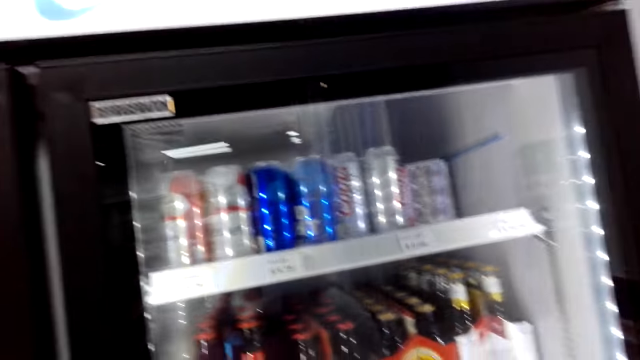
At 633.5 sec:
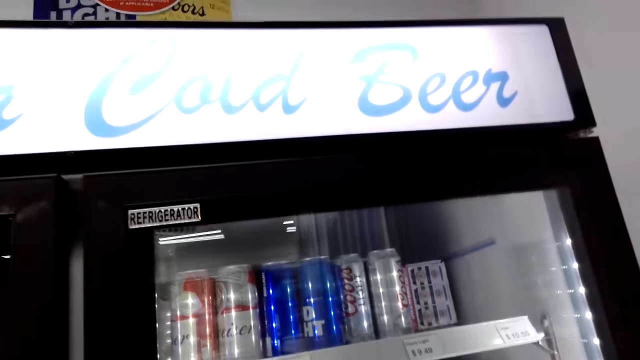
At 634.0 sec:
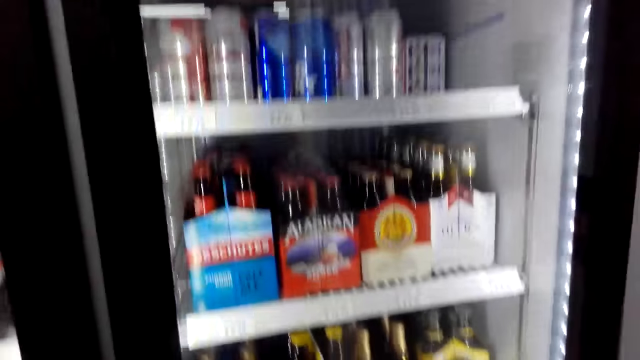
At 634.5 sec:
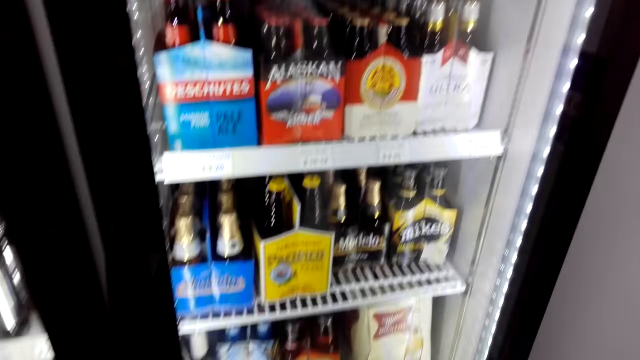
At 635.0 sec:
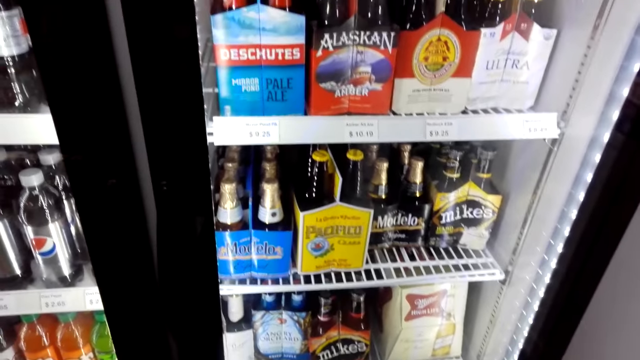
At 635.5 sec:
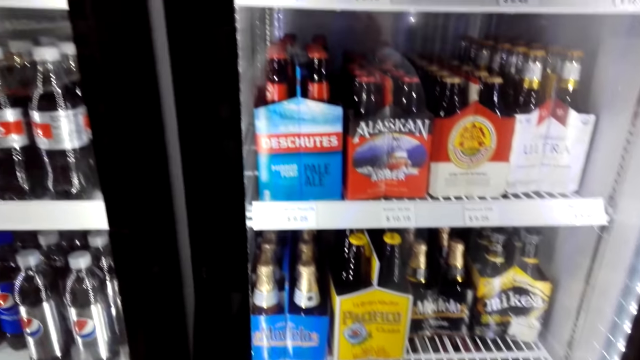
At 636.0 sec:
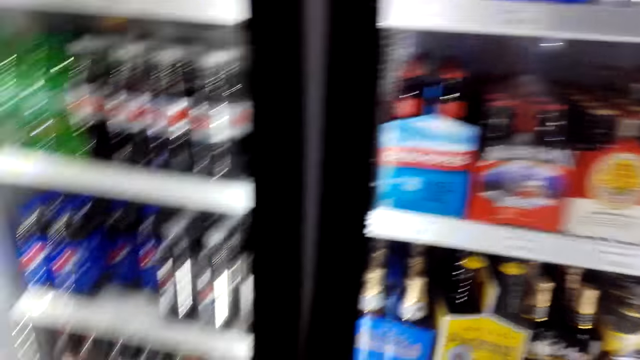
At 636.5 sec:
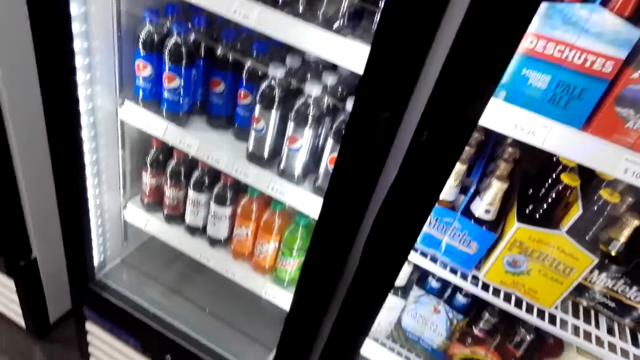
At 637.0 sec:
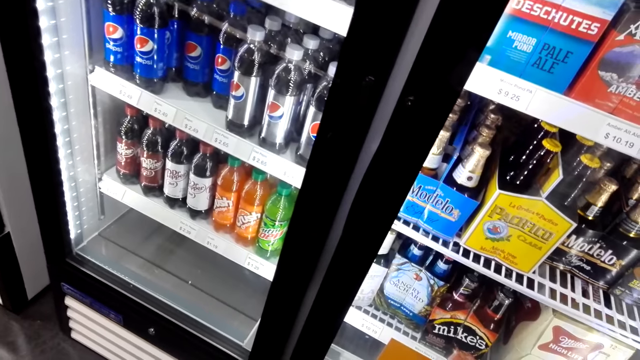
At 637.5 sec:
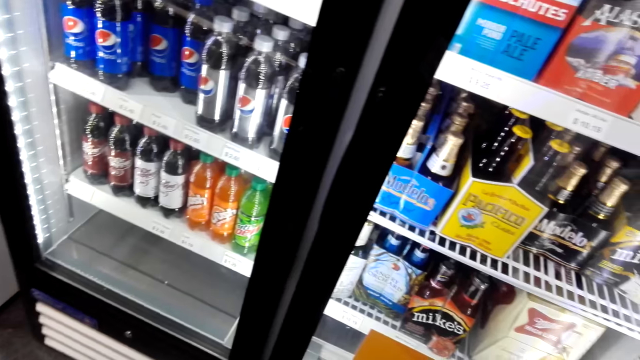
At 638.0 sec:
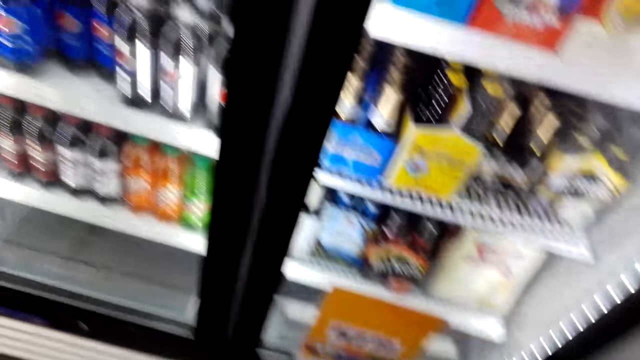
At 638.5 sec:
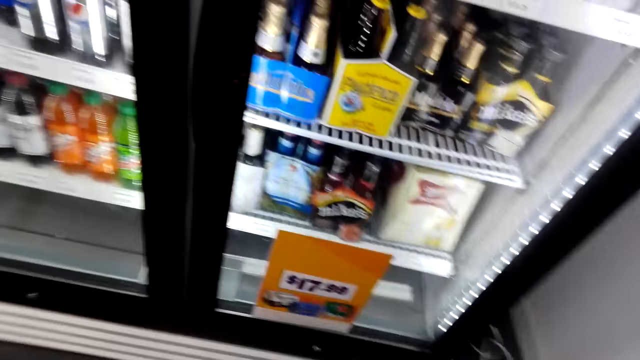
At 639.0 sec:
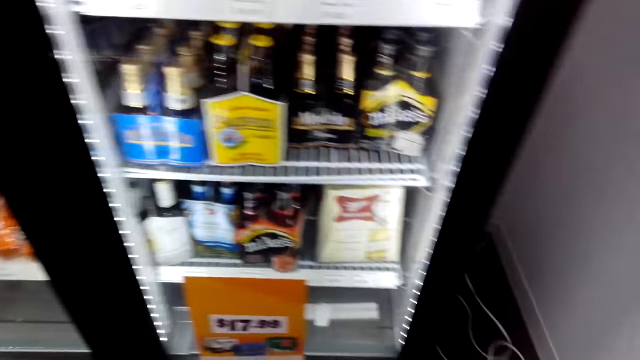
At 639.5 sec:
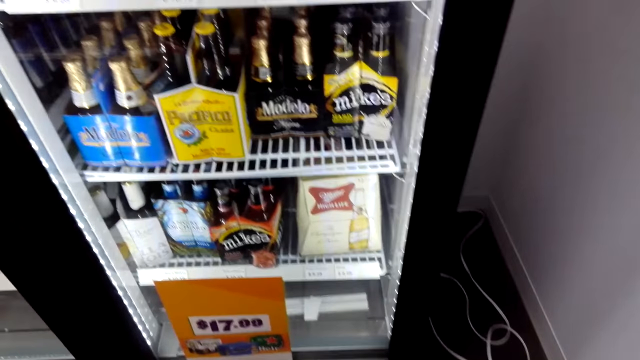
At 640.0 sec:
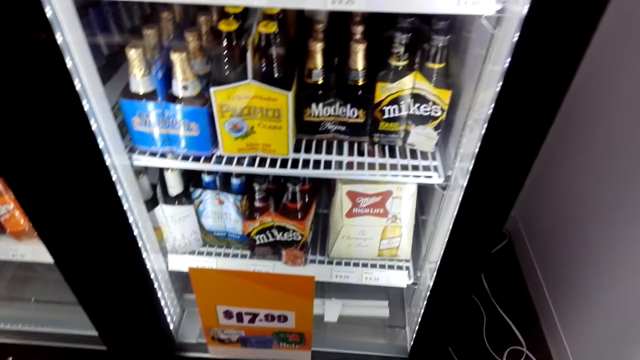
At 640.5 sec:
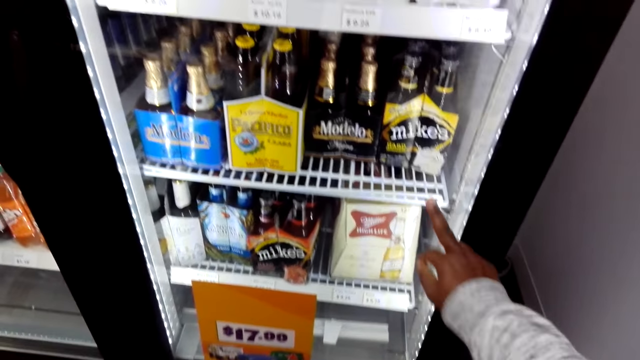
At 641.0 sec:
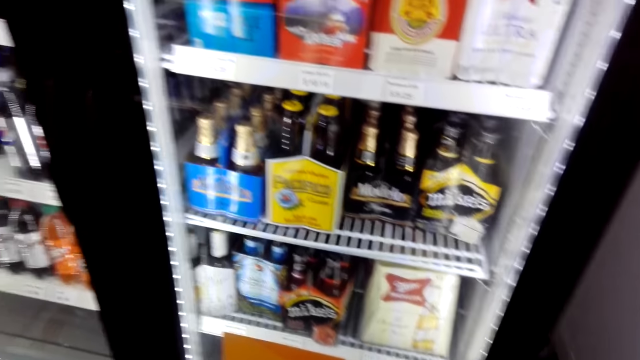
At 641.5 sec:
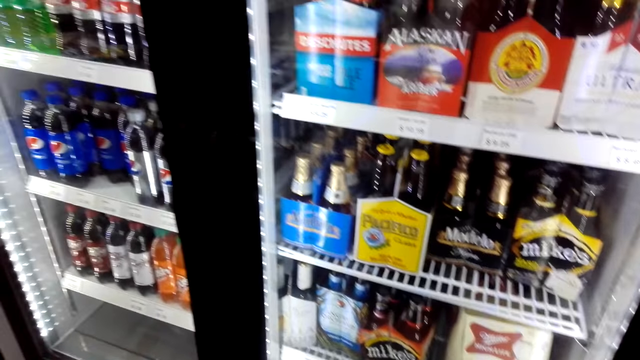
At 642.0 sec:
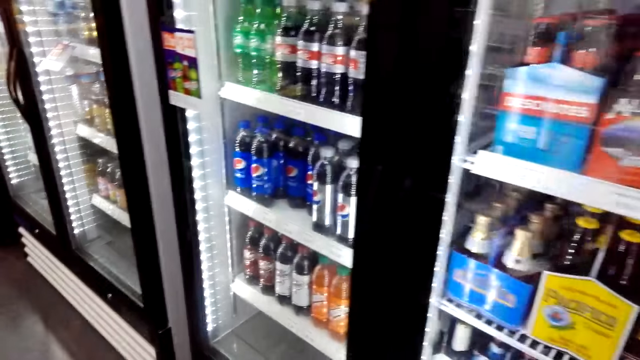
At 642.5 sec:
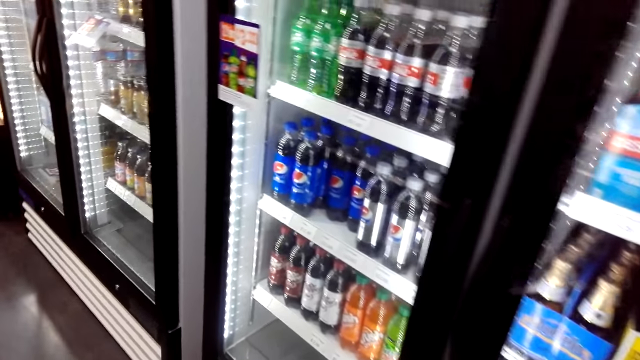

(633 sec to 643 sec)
The camera wearer checks the drinks. They point at the fridge.

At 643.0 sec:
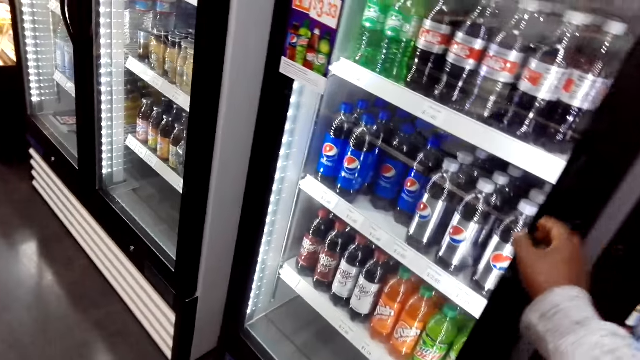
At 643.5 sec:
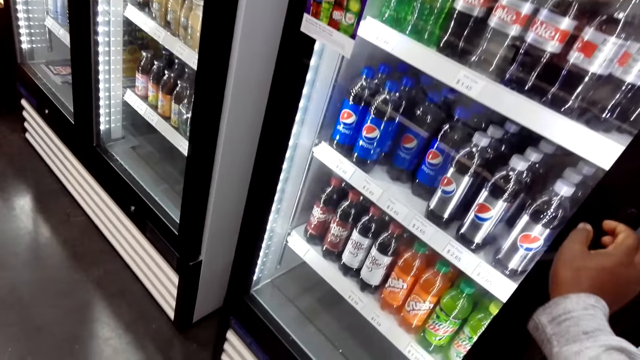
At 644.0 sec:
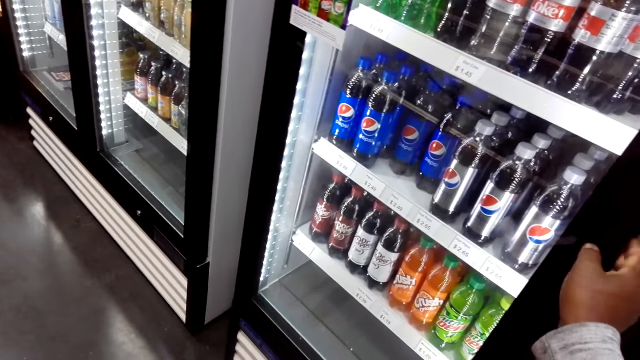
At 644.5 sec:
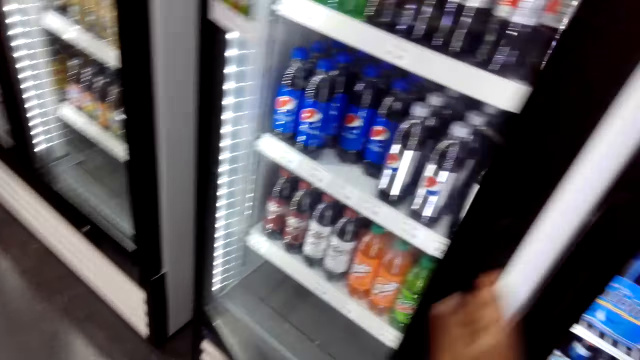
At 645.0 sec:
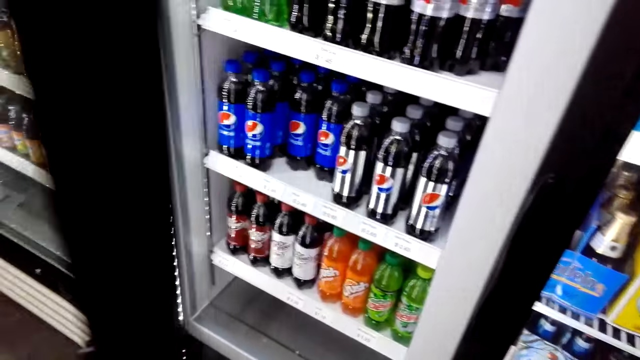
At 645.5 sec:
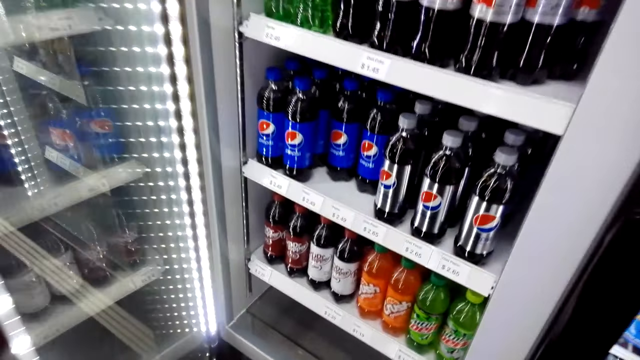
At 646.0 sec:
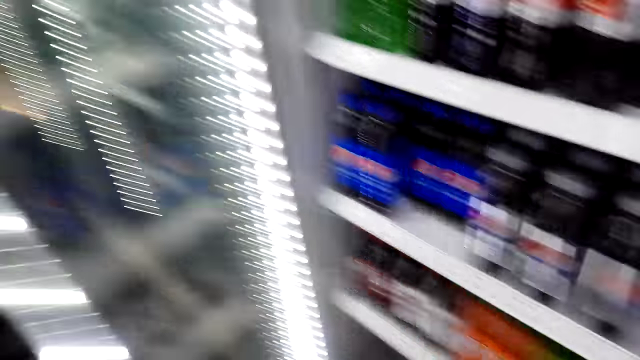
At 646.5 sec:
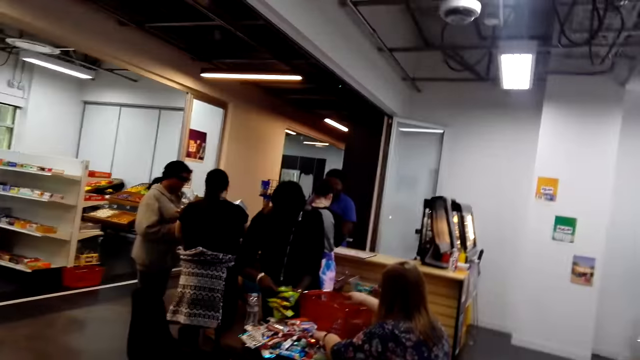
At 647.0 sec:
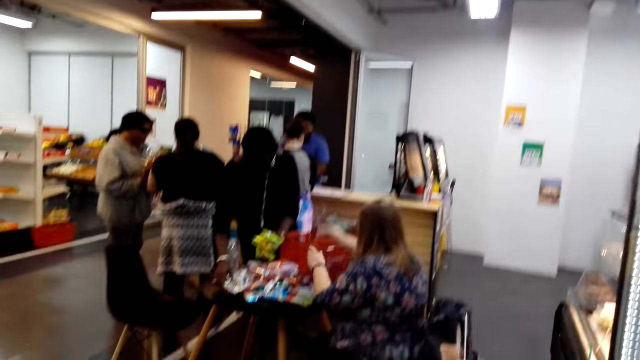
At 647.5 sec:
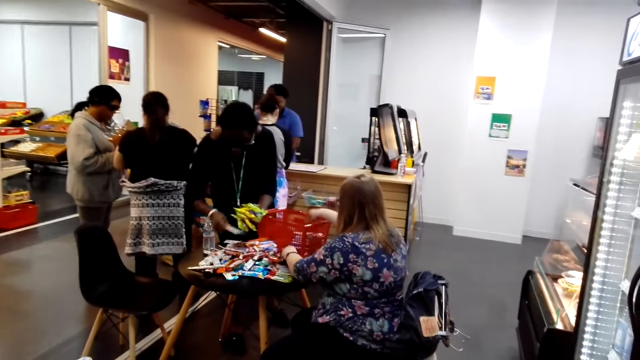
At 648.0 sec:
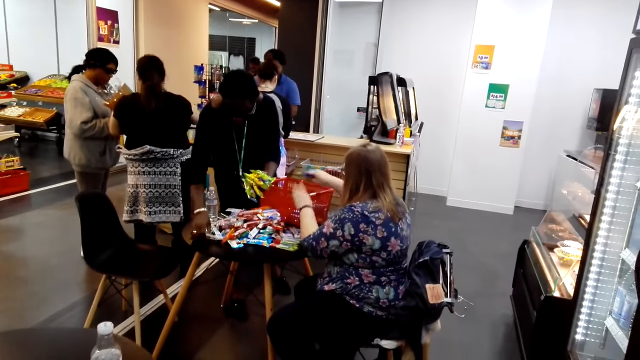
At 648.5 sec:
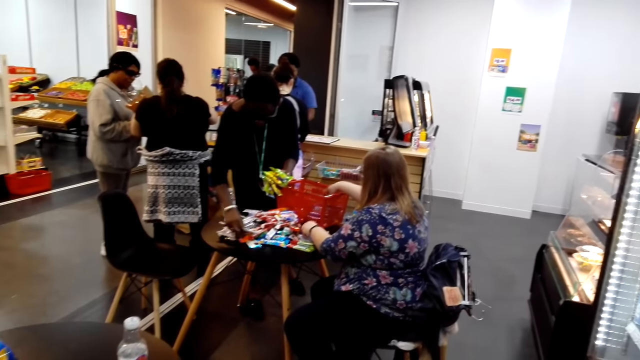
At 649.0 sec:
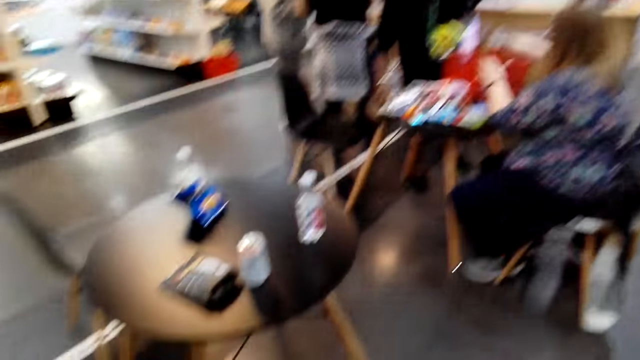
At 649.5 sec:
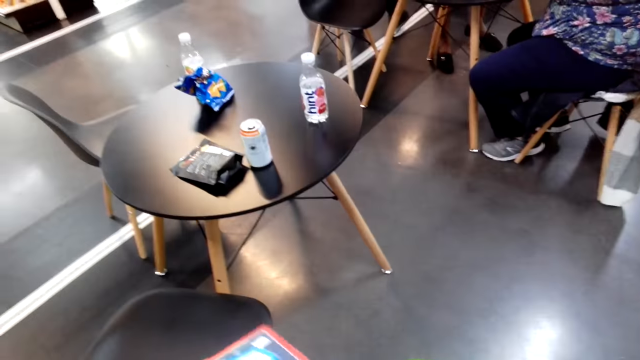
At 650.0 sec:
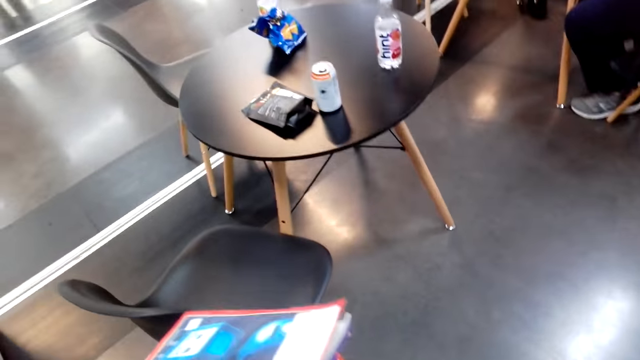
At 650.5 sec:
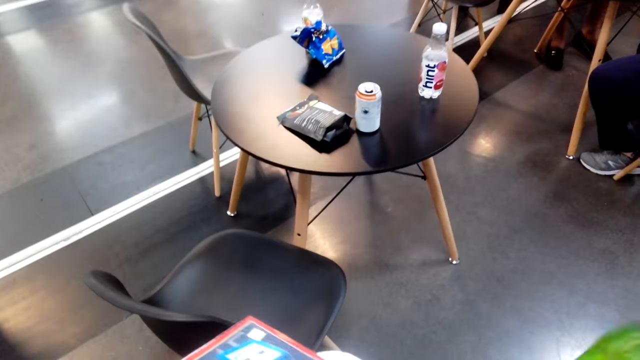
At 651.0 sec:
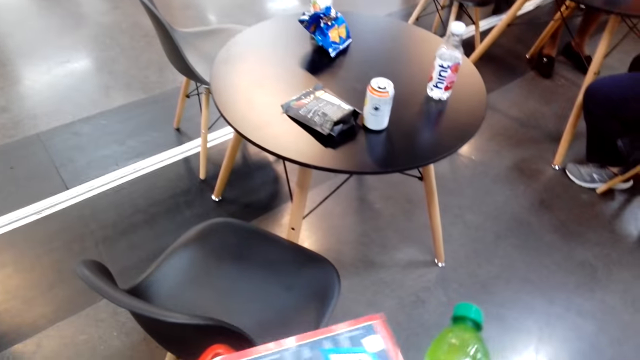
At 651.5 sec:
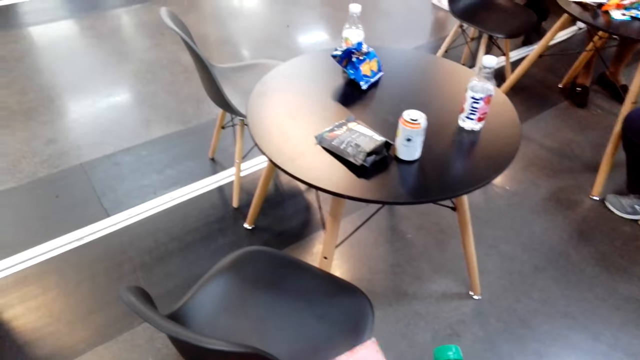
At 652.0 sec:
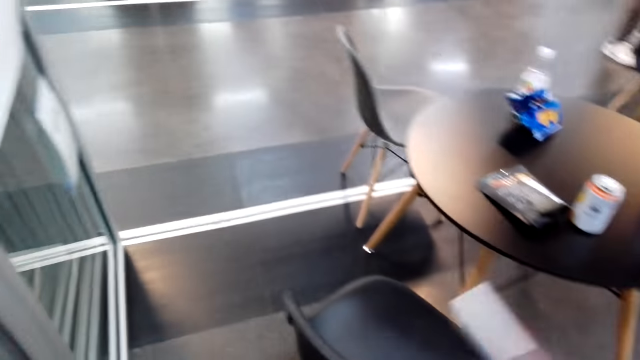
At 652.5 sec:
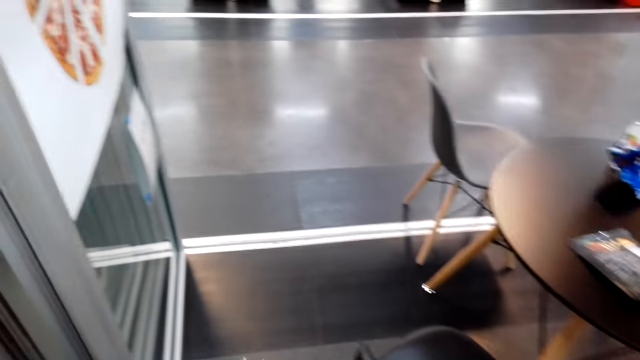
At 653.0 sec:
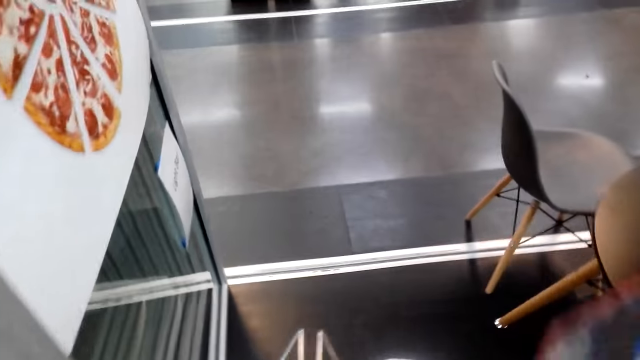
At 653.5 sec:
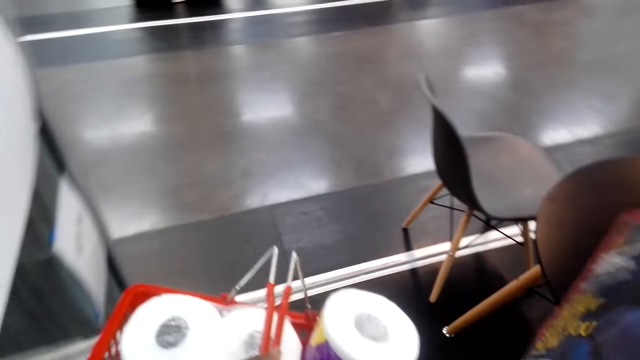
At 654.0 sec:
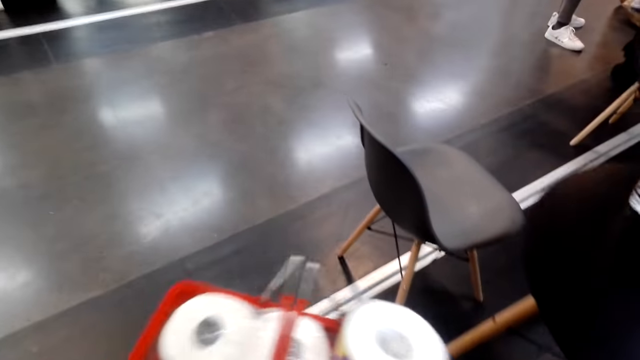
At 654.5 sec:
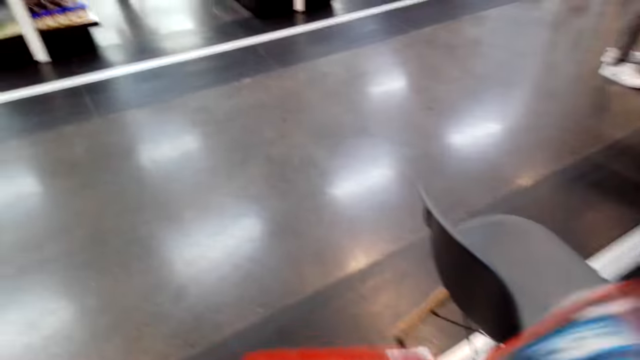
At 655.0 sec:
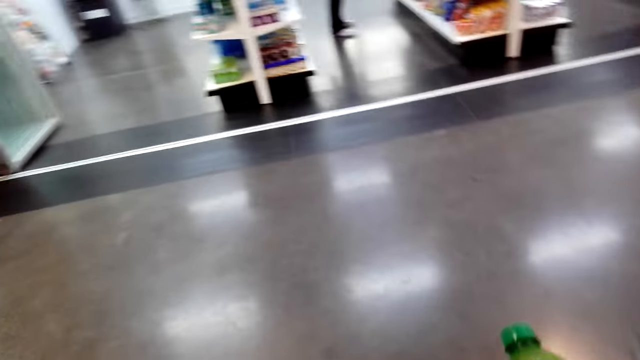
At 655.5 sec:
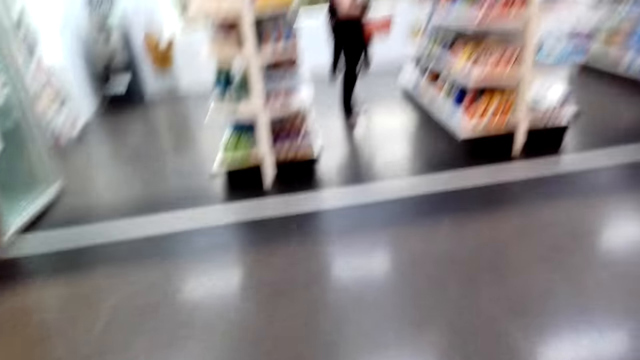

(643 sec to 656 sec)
The camera wearer opens the fridge. They look around. They walk in the supermarket.
